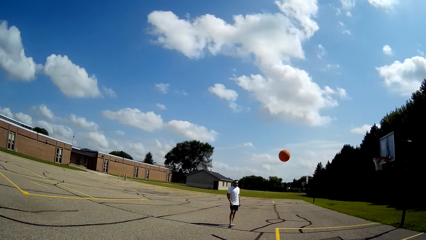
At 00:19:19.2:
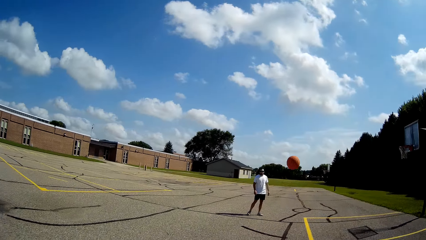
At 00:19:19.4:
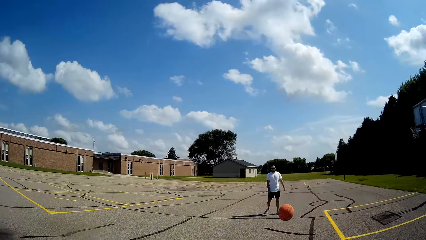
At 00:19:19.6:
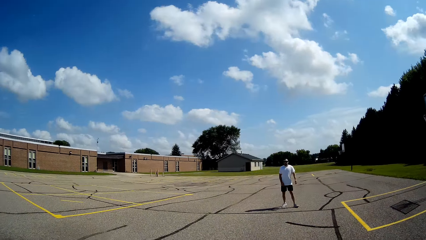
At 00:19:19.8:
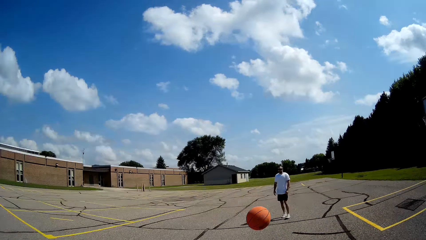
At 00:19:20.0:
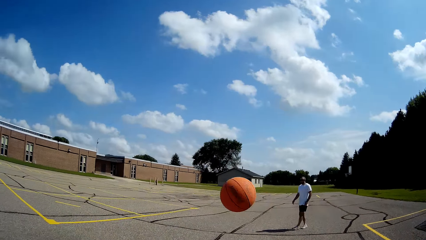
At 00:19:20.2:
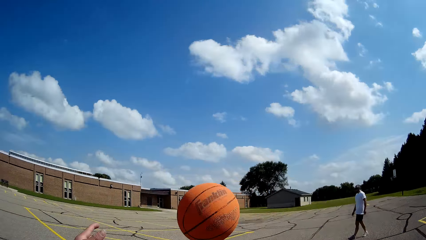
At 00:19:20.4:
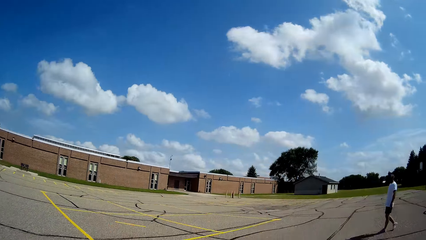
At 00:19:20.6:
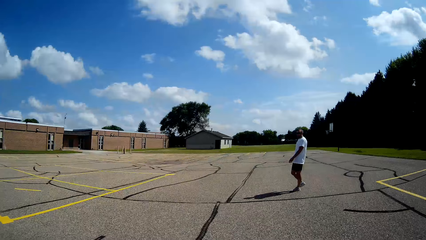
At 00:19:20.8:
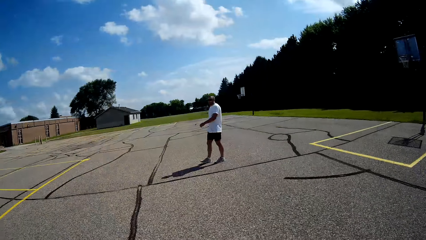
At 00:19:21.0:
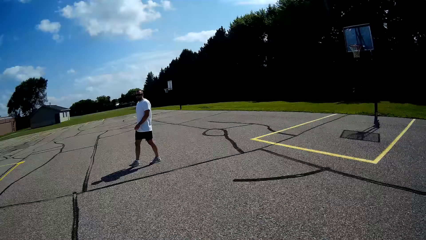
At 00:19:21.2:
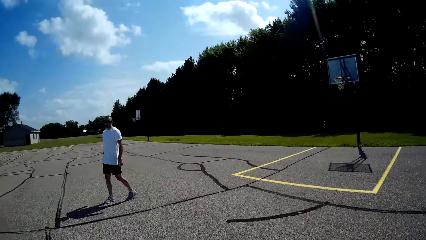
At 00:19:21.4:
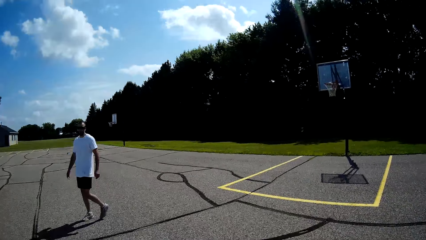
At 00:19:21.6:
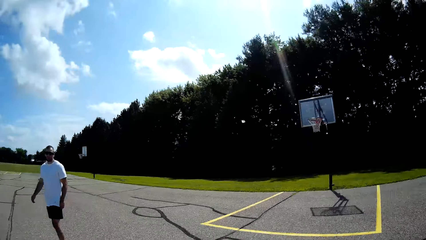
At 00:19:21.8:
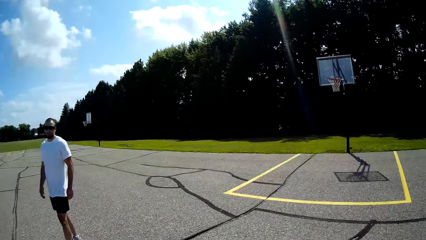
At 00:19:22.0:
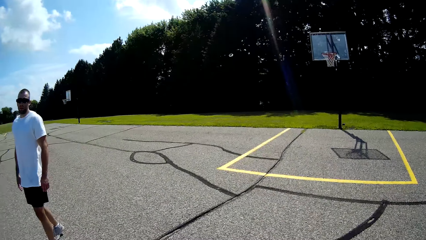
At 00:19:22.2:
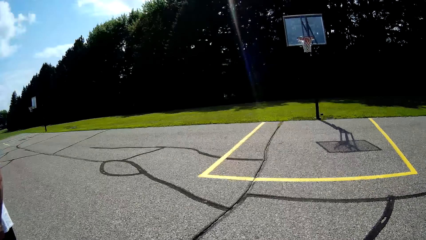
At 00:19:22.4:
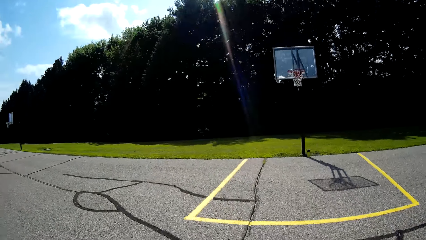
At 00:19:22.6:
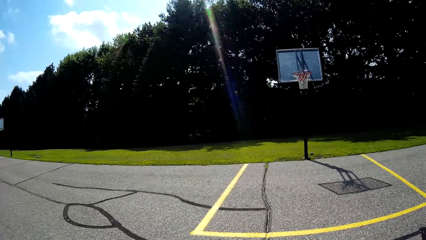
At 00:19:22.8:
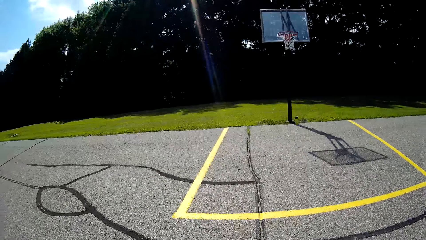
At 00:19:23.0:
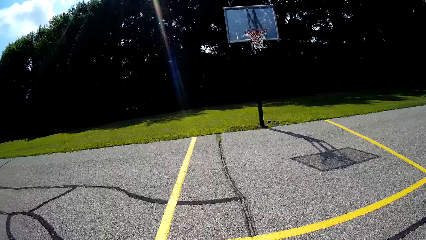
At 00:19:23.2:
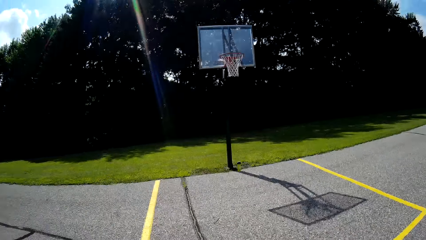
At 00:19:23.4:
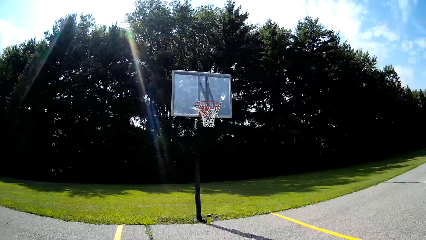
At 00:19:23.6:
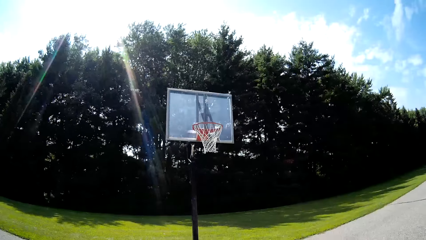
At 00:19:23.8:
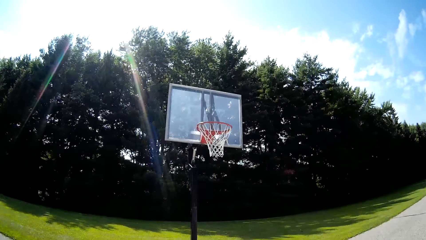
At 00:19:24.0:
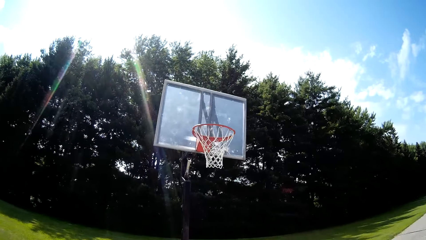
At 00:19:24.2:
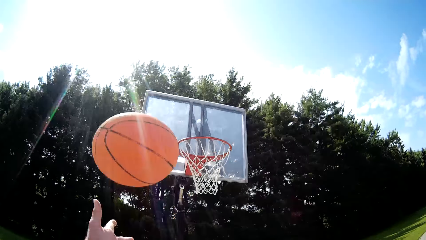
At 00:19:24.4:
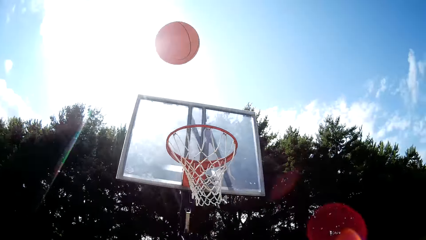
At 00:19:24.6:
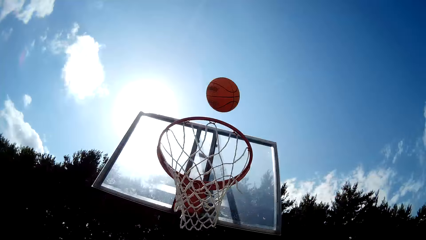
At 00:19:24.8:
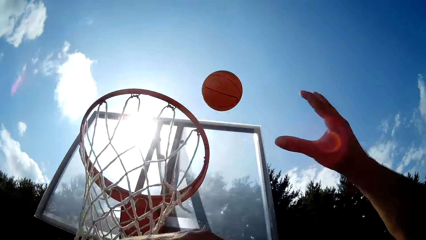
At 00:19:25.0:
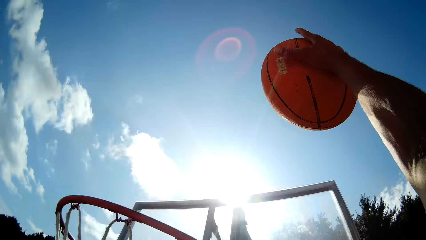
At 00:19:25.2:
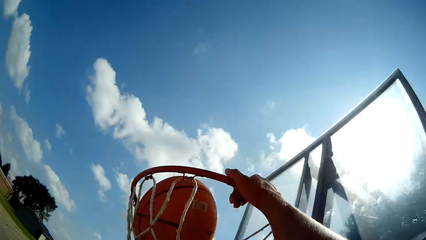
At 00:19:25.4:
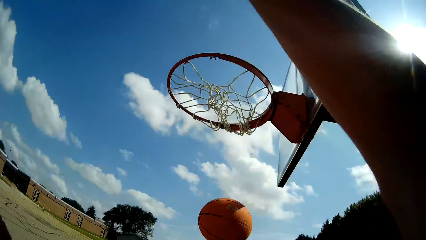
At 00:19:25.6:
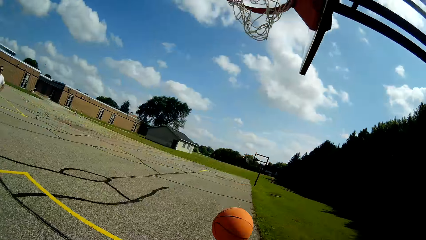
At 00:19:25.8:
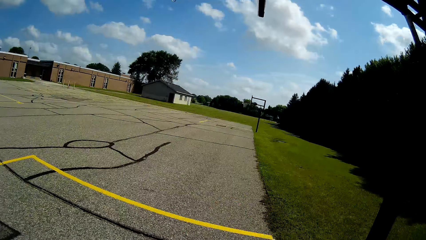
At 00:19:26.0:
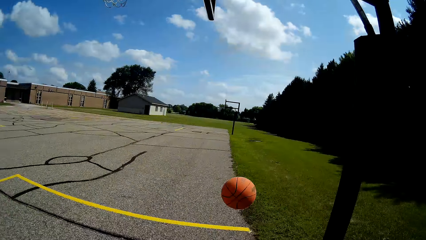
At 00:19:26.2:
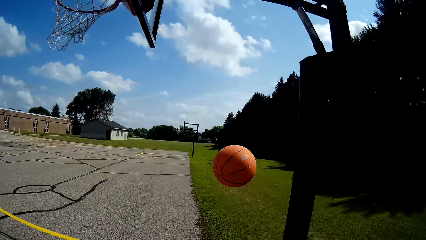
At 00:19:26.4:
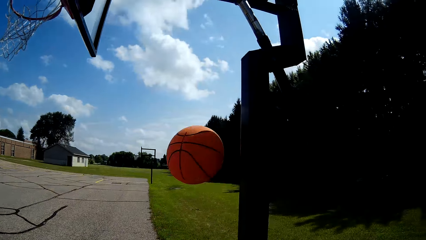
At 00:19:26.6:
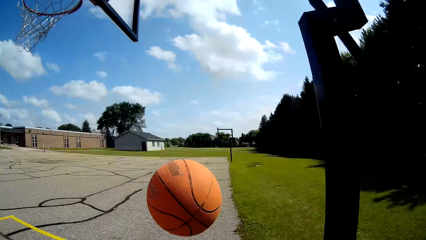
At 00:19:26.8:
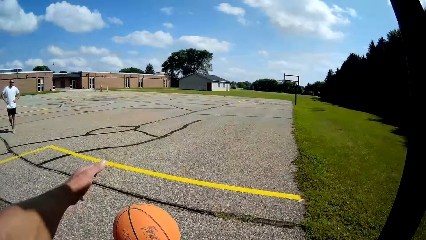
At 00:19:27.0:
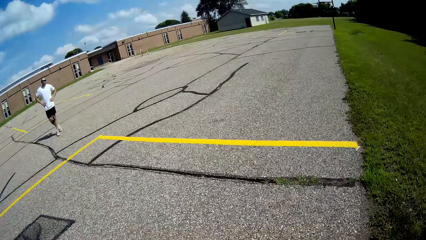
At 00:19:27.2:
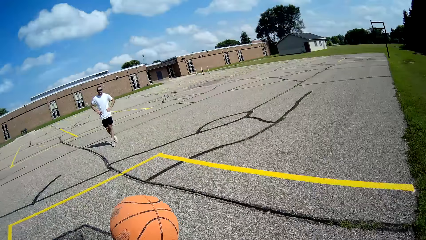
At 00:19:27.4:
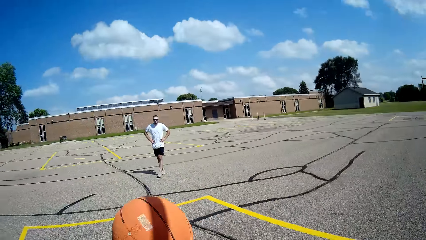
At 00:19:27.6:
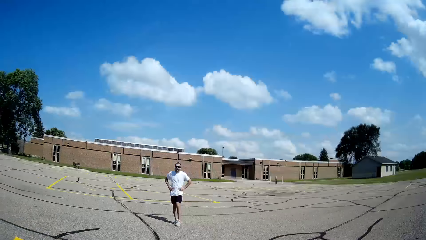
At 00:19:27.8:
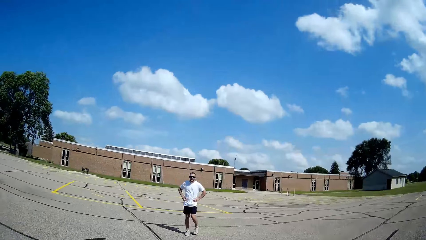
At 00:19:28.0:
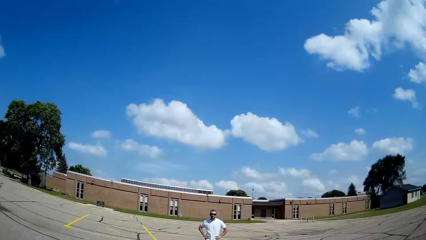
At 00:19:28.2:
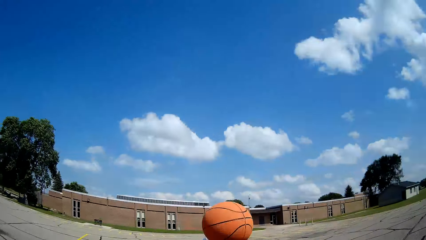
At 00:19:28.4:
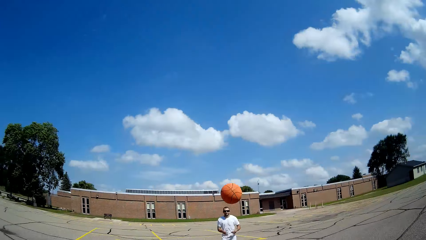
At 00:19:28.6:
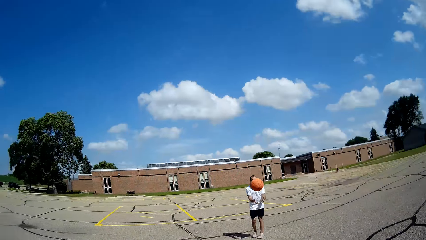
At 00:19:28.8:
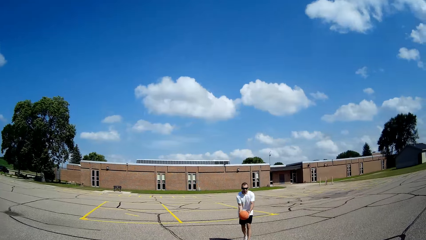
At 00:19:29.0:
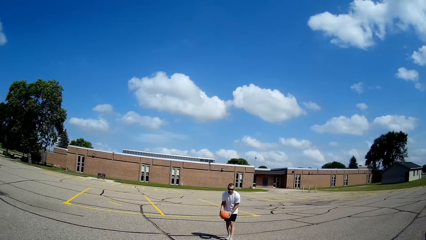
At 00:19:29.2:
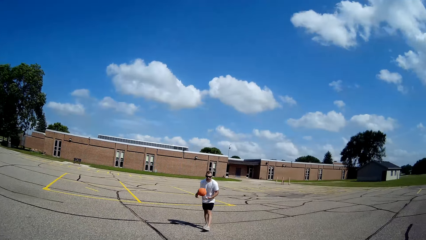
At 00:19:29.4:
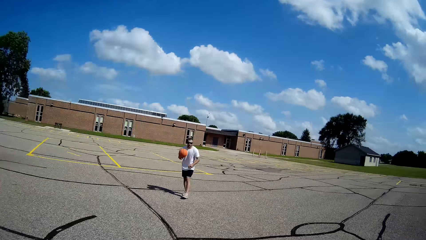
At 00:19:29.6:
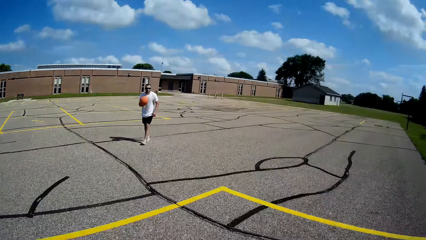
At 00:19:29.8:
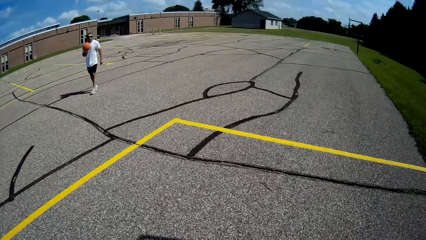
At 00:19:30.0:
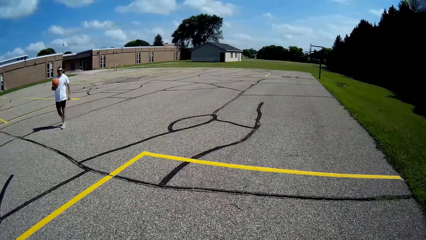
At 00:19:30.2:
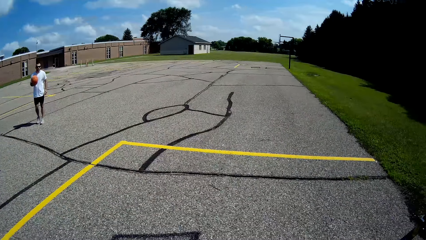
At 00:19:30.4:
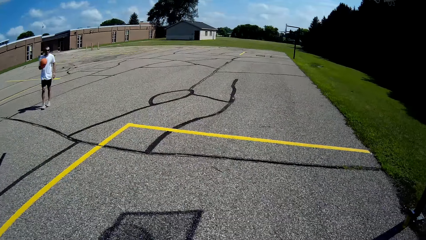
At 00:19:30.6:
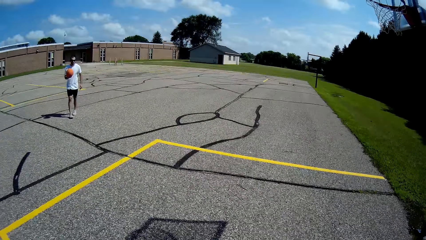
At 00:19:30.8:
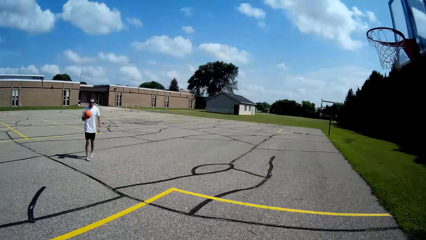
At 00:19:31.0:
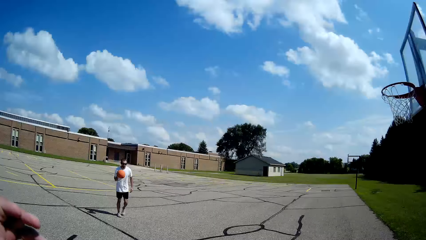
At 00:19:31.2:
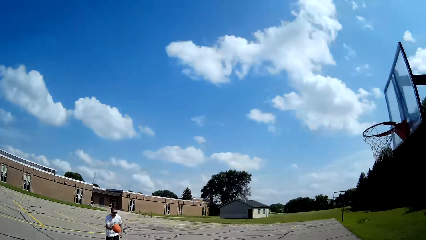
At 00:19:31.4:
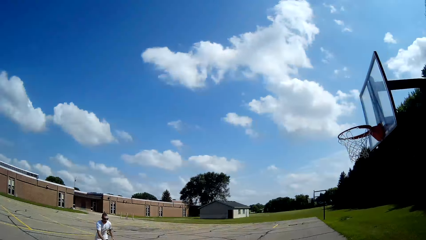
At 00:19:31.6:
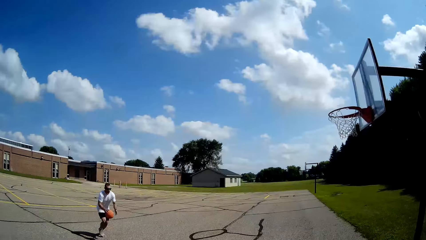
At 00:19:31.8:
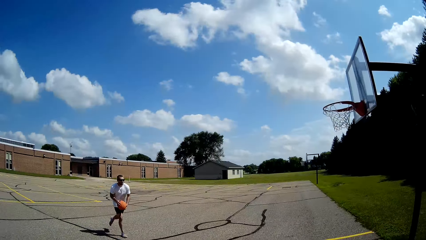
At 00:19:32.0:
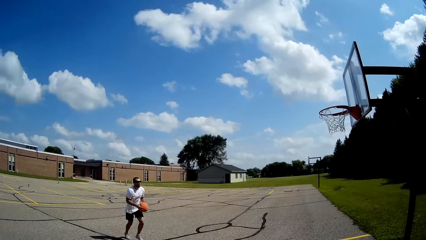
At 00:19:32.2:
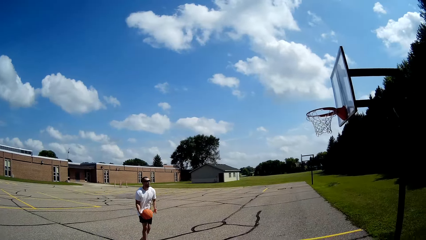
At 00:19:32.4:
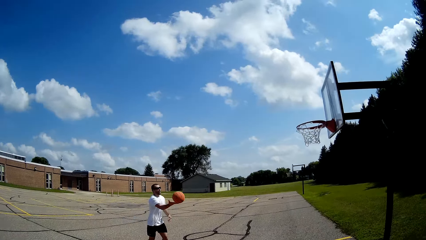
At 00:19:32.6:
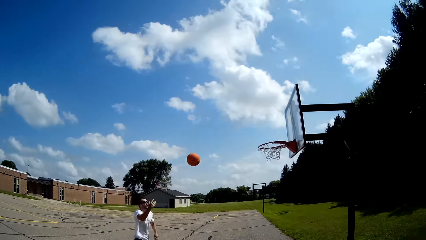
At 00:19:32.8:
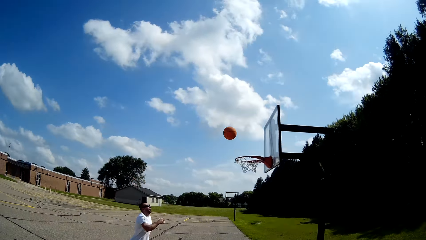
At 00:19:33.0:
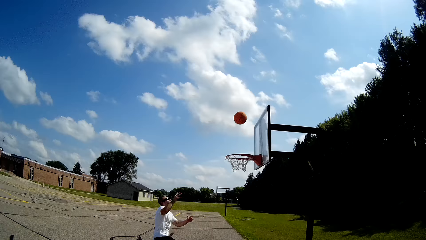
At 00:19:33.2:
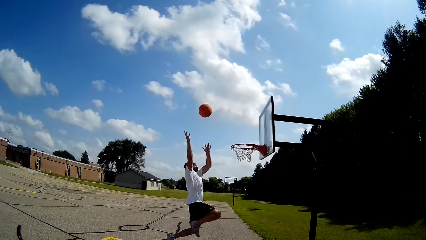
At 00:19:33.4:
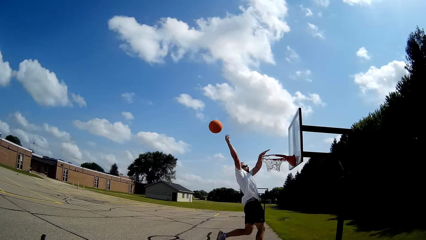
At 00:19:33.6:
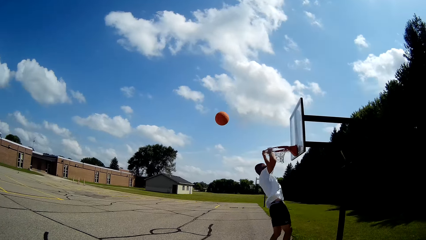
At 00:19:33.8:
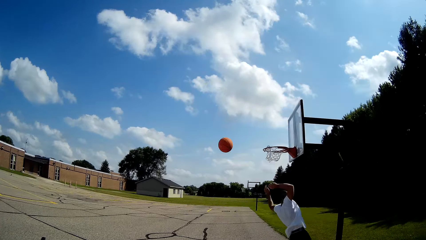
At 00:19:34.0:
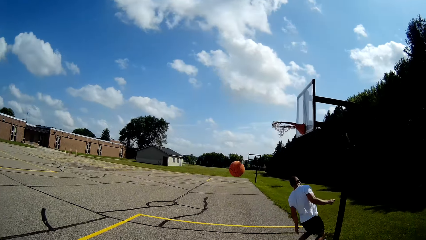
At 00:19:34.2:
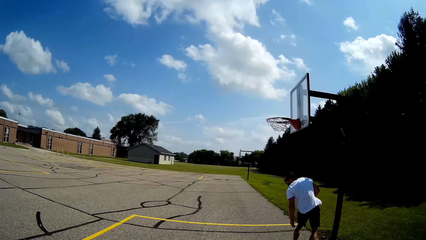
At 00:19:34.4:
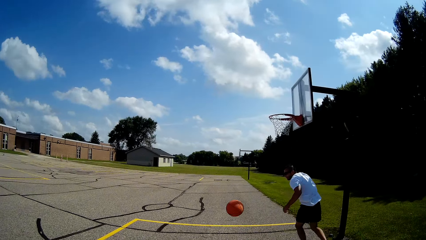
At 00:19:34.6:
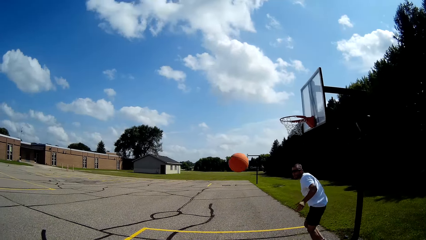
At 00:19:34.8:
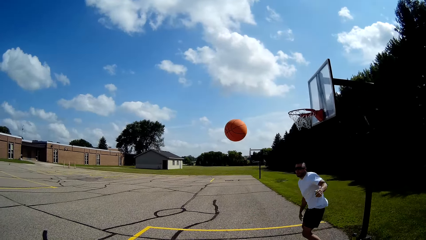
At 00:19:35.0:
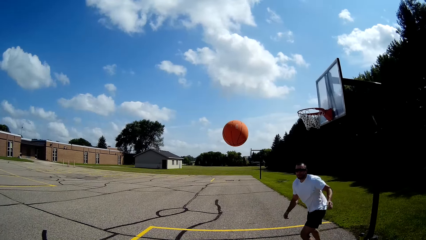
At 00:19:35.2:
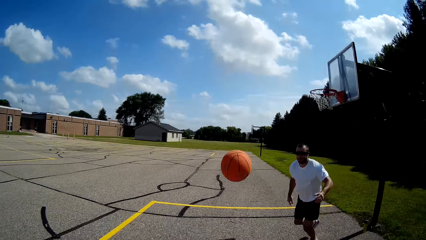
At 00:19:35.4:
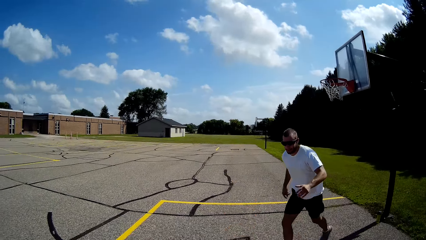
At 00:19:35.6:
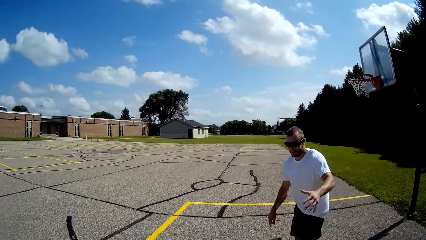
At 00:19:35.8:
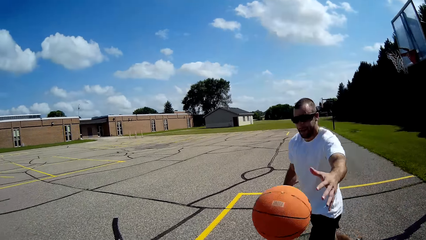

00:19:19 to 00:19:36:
The camera wearer looks at the ball. They catch the ball. They hit the ball on the ground. They throw the ball in the net. They hold the ball with the right hand. They throw the ball in the net with the right hand. They look at the ball. They catch the ball. They throw the ball to a man. The man catches the ball, runs with the ball and throws the ball in the basket. The camera wearer looks at the man. They look at the ball.
